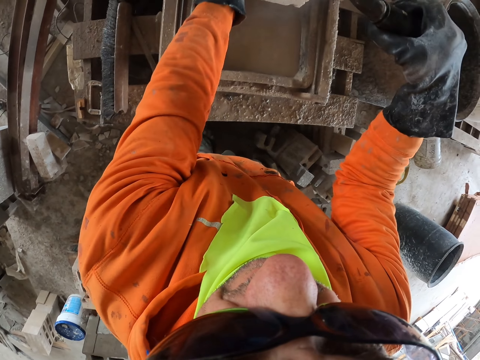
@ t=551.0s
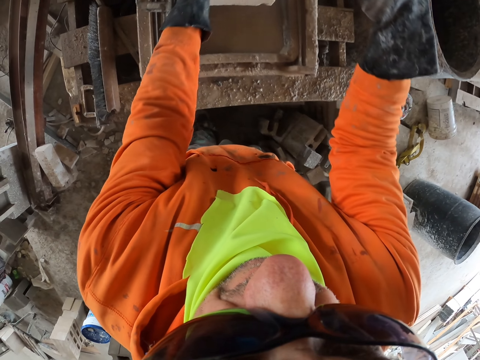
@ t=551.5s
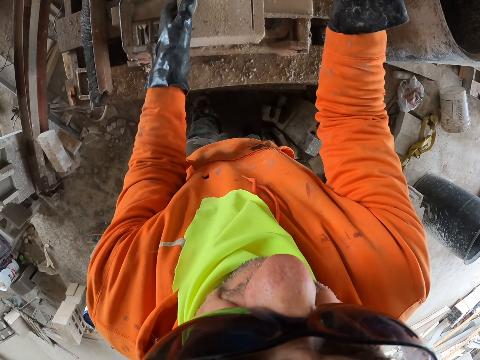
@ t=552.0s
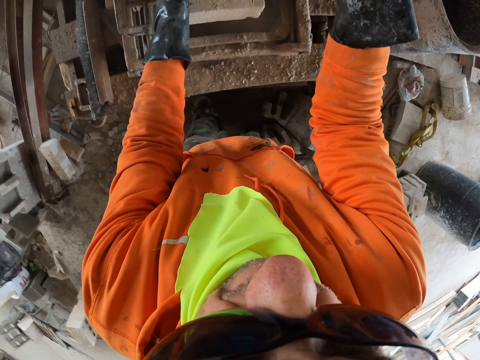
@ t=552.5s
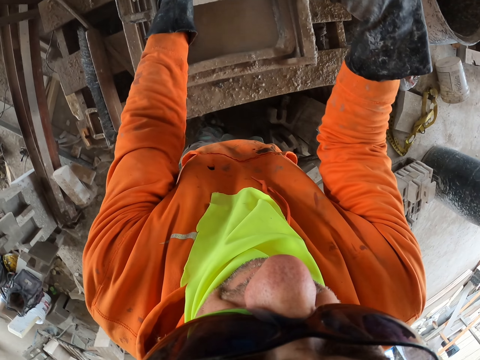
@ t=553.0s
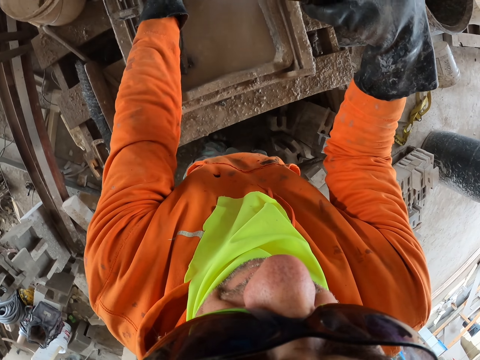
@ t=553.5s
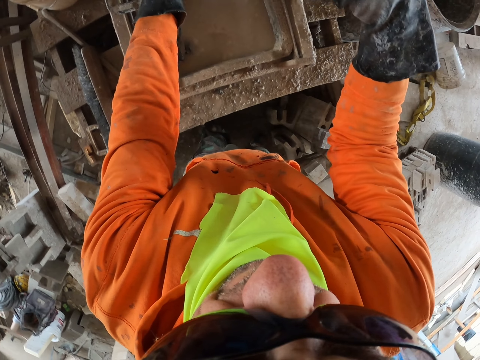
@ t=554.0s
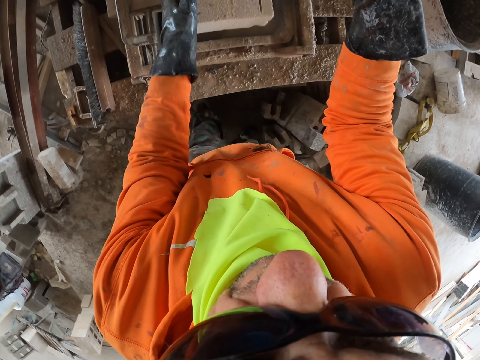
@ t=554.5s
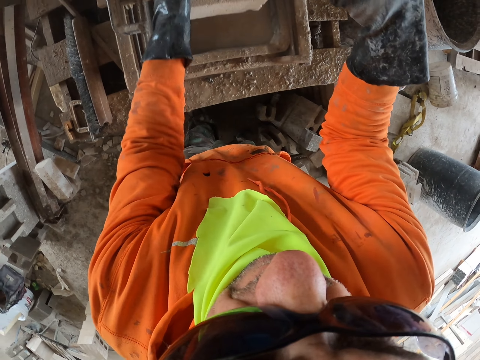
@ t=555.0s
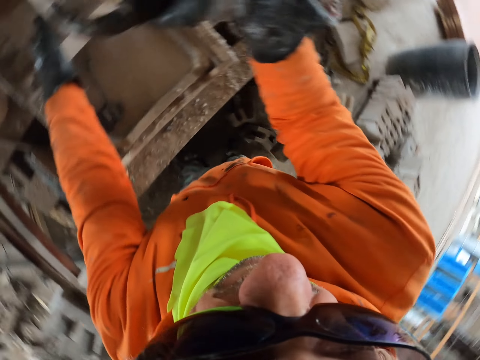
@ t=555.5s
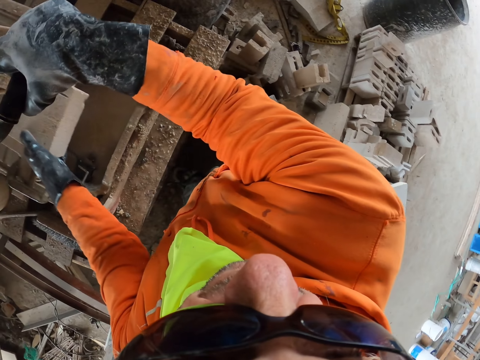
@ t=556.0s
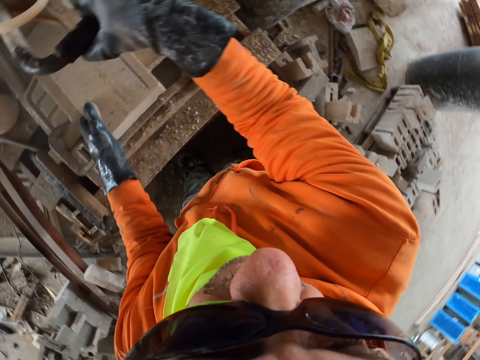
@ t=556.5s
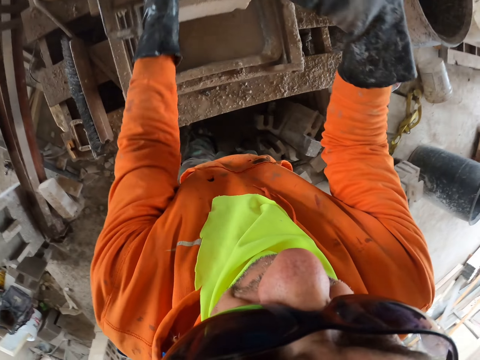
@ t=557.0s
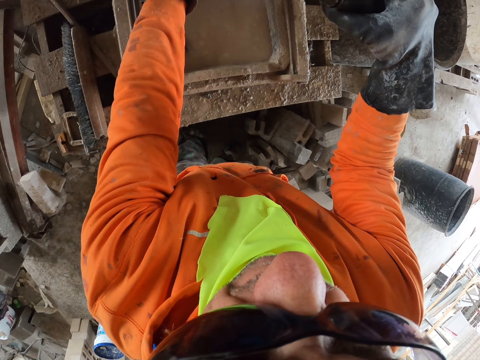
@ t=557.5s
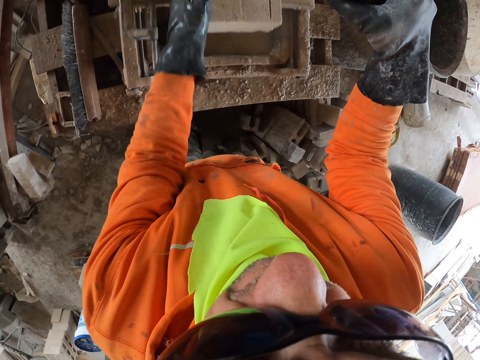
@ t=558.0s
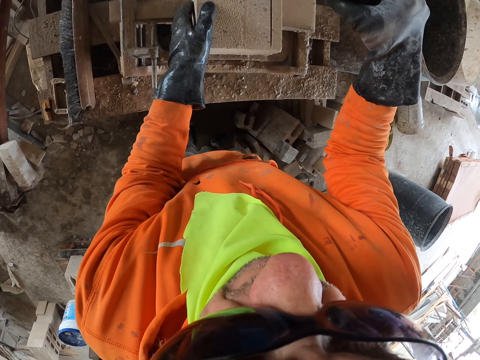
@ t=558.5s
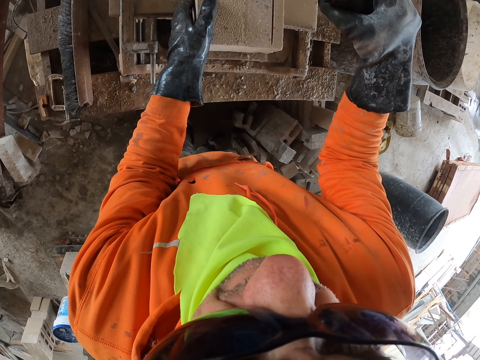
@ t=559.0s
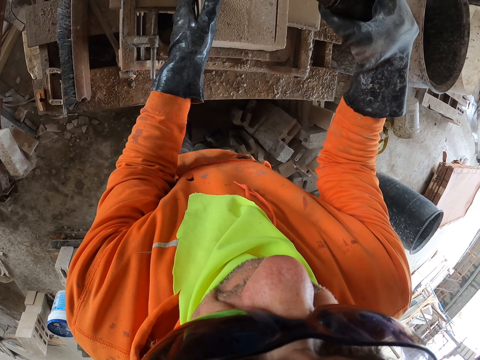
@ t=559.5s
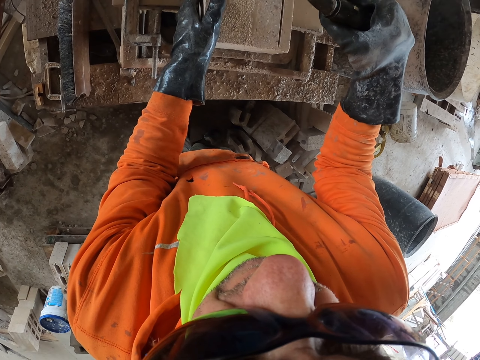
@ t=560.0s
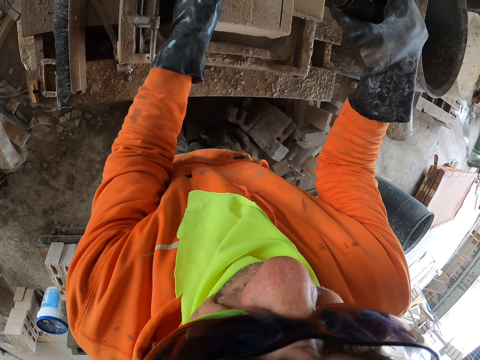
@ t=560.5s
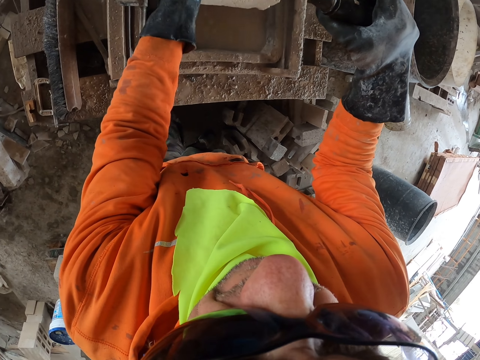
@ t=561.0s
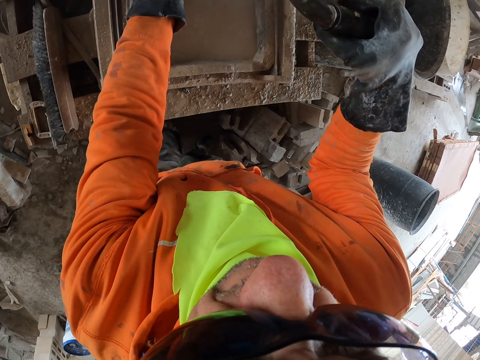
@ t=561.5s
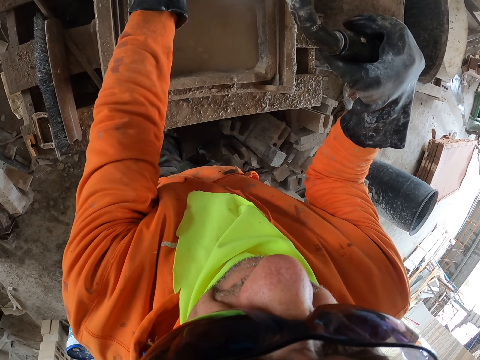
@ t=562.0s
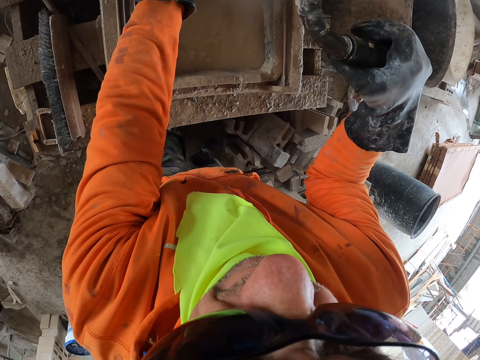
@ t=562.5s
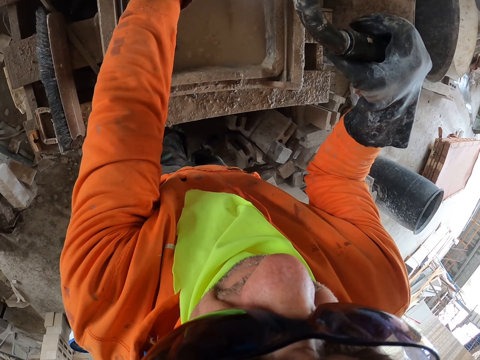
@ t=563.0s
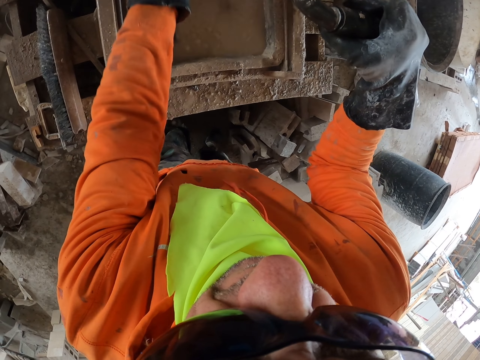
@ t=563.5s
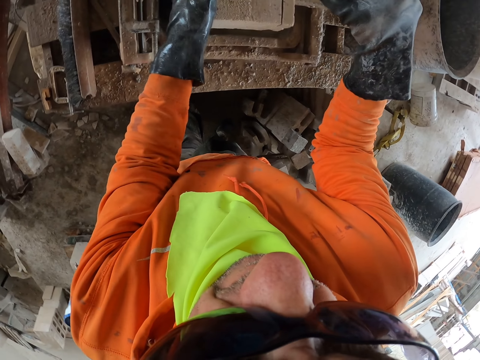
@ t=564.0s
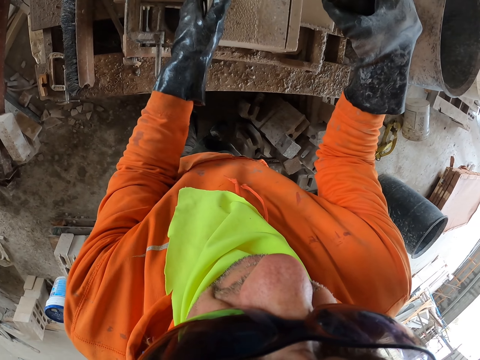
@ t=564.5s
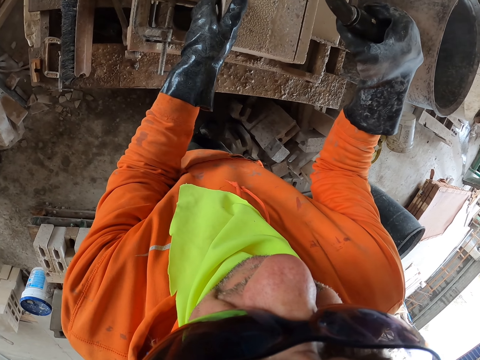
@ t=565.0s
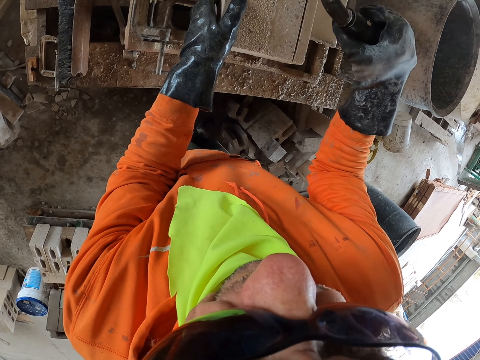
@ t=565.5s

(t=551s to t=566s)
The camera wearer cuts the machine into 2 parts.

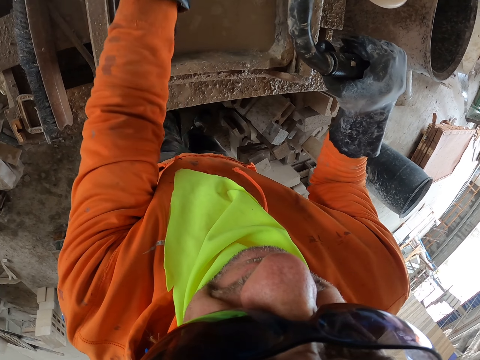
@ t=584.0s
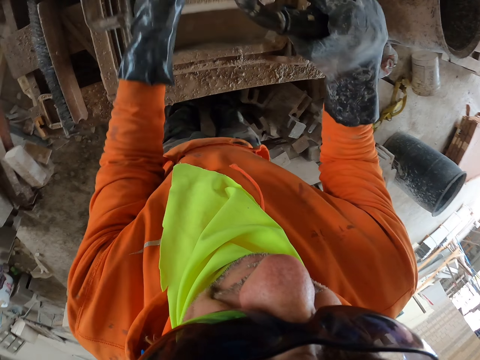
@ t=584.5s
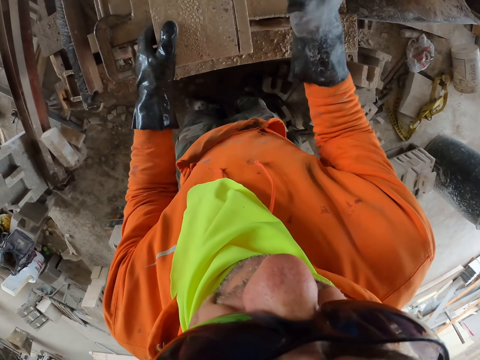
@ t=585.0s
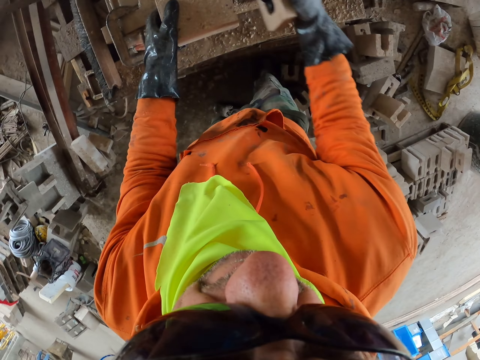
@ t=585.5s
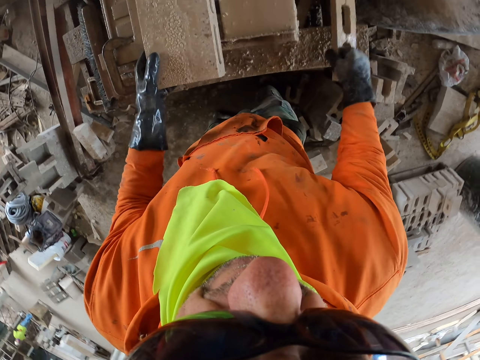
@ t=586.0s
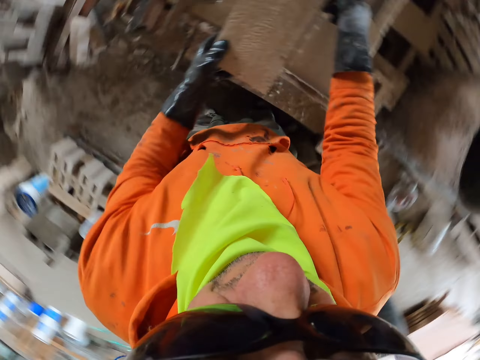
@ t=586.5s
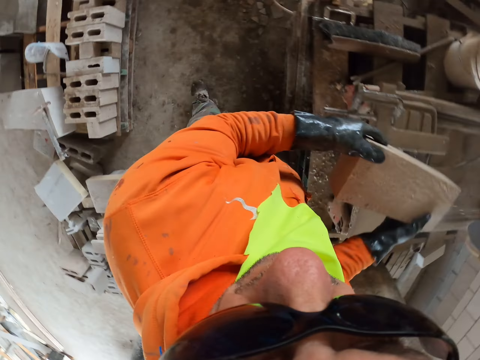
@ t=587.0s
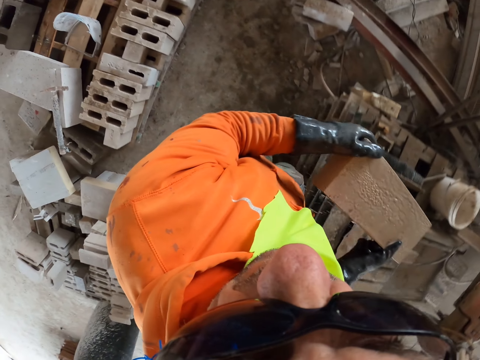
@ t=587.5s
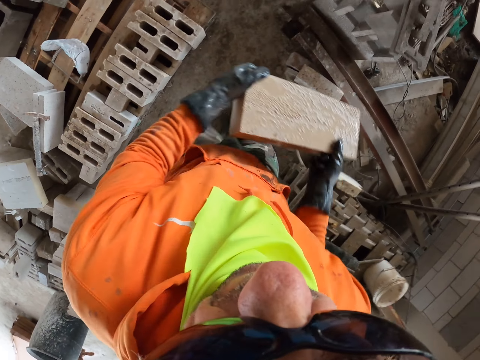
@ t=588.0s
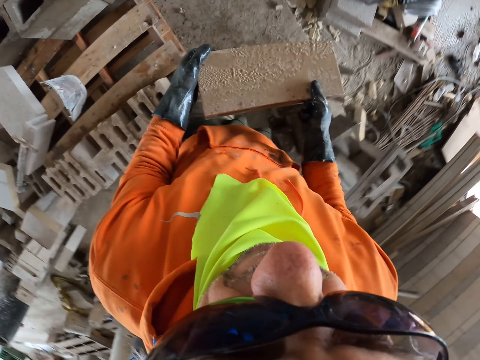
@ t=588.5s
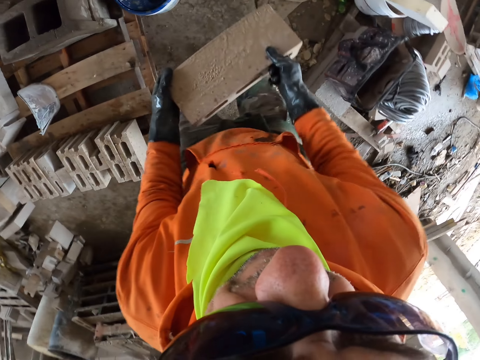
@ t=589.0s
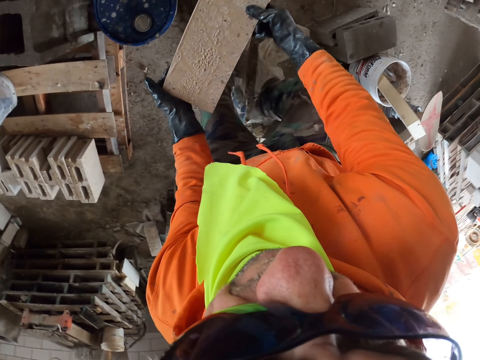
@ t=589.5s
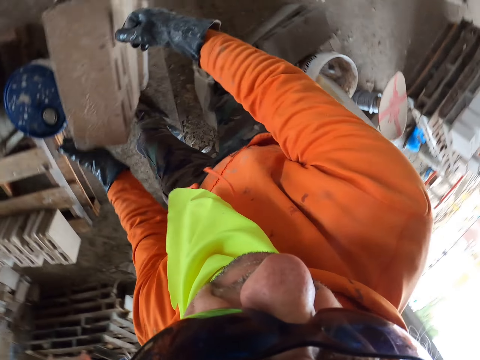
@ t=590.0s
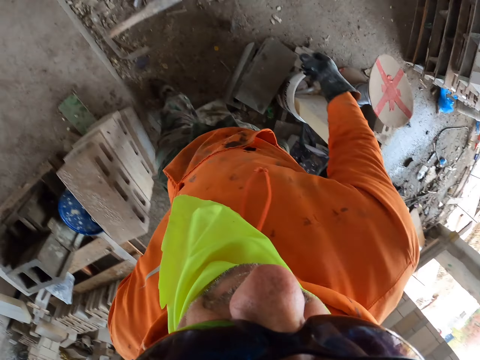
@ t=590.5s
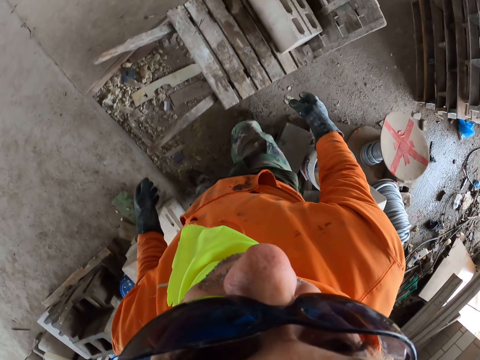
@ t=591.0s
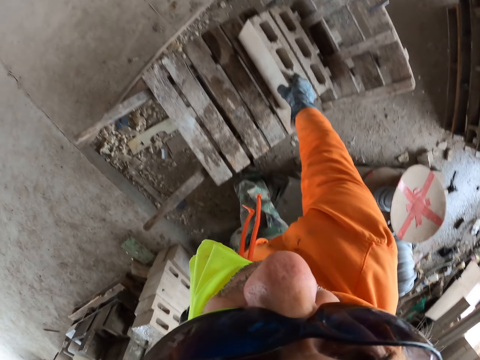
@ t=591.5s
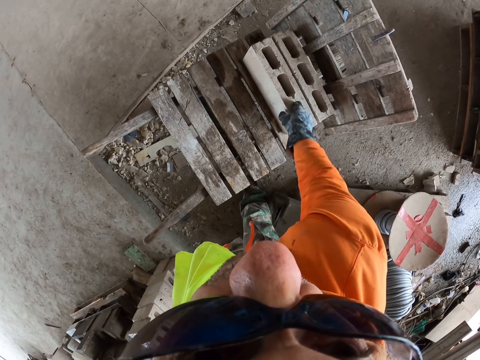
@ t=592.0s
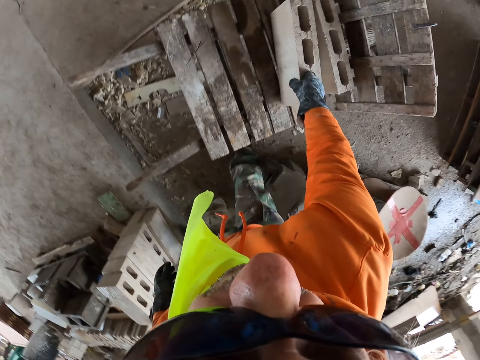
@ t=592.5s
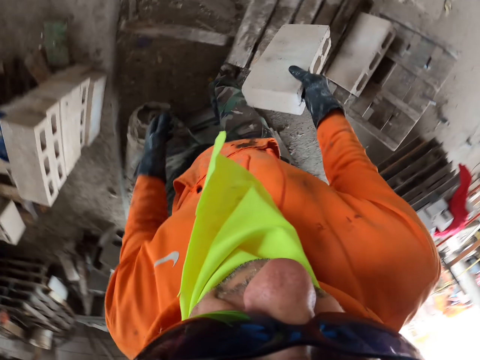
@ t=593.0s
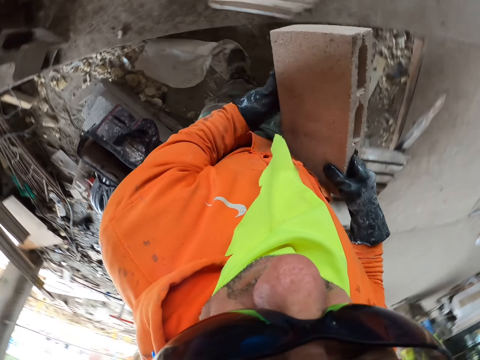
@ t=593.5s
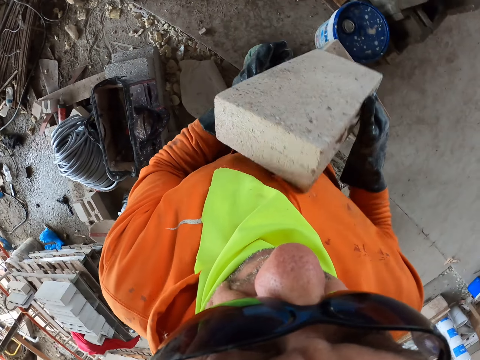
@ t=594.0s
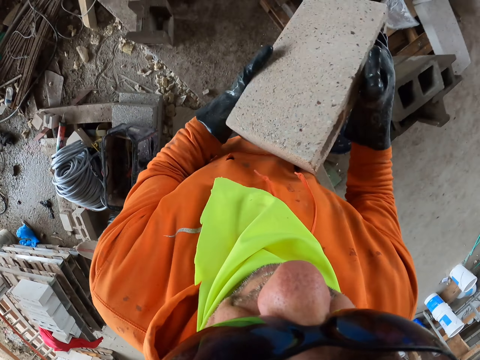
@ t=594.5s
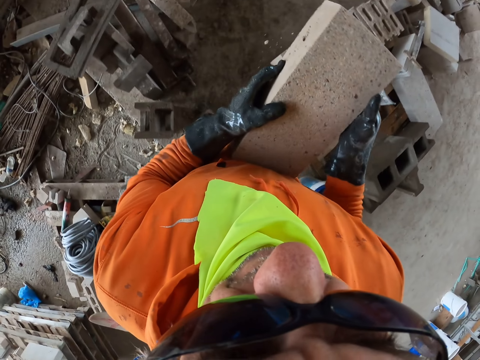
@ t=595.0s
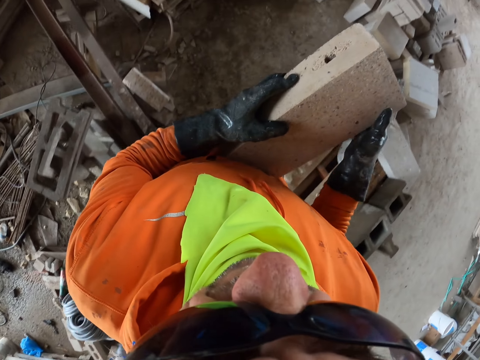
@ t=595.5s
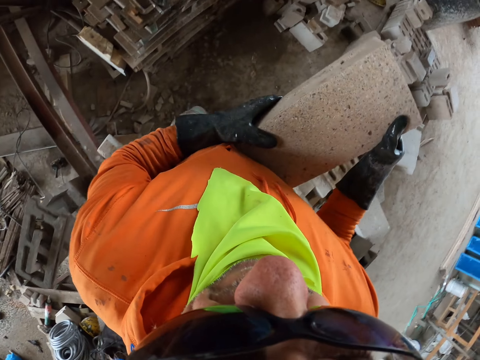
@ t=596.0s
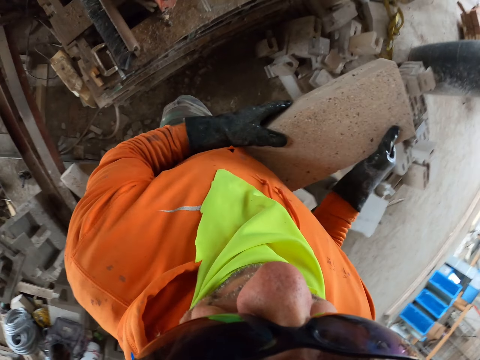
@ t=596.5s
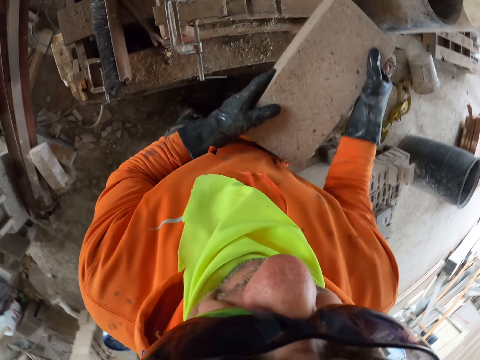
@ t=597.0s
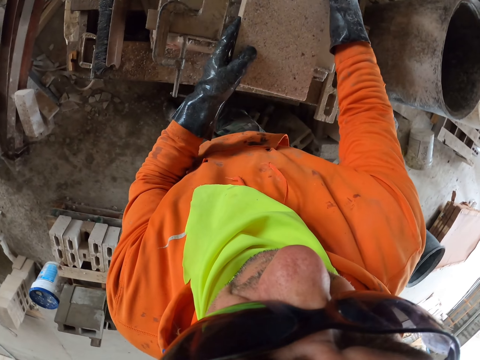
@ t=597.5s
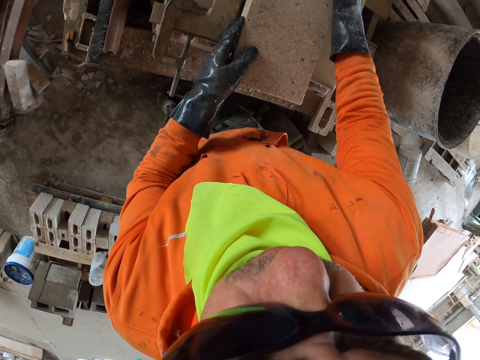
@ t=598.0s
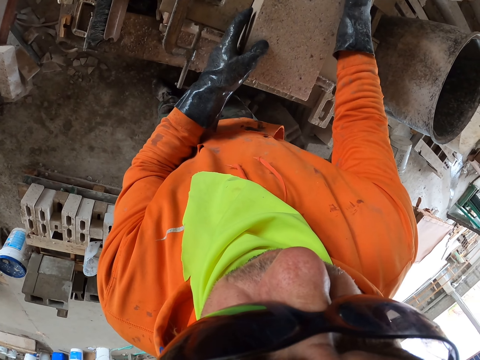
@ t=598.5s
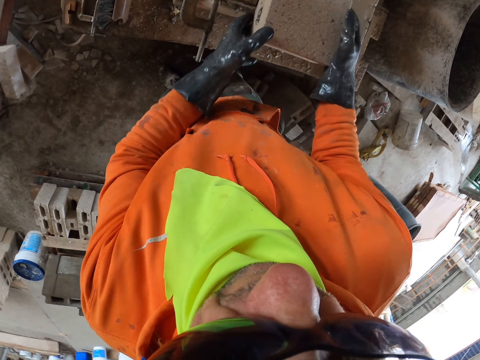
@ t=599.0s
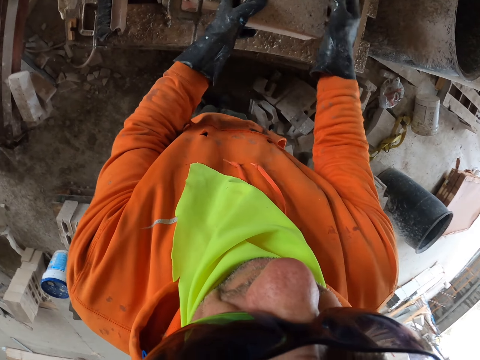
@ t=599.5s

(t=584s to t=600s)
The camera wearer puts the brick aside. They pick a brick. They put the brick aside. They pick a brick. They put the brick on the brick maker.
